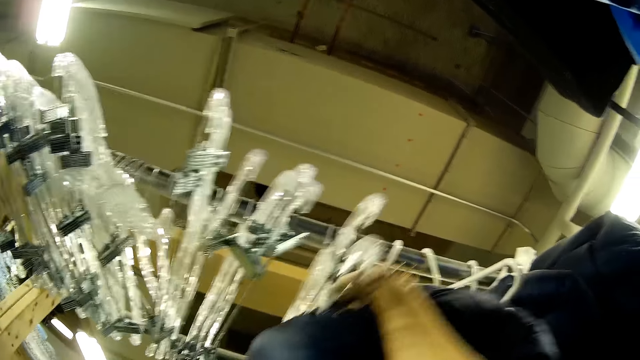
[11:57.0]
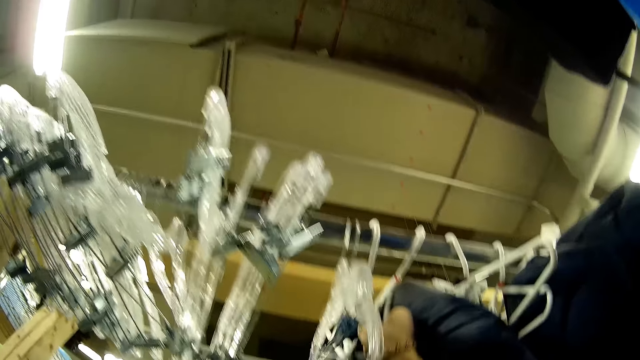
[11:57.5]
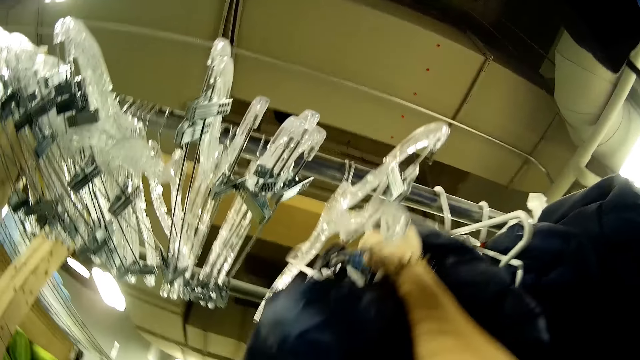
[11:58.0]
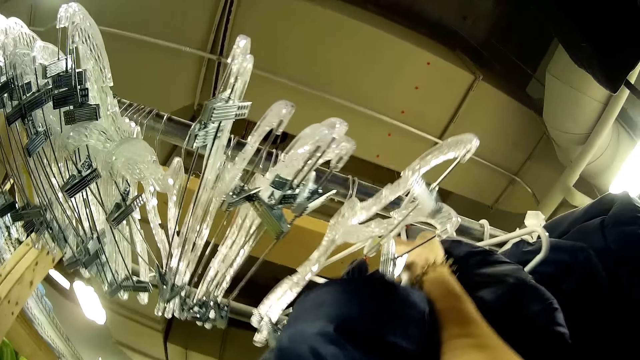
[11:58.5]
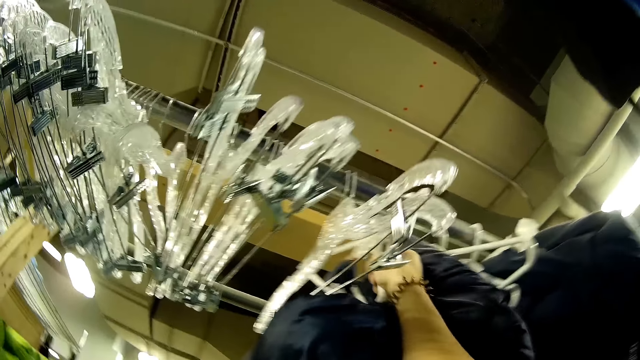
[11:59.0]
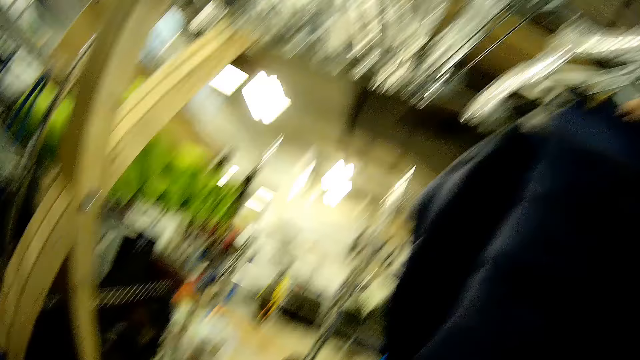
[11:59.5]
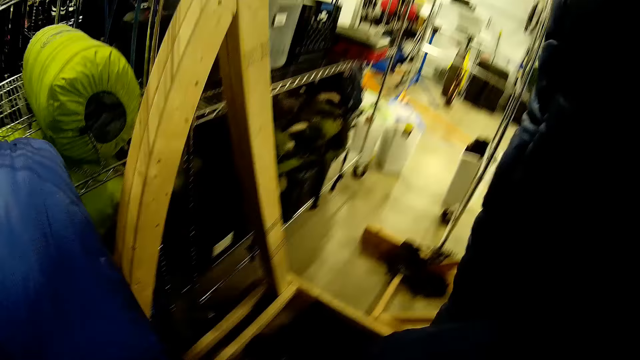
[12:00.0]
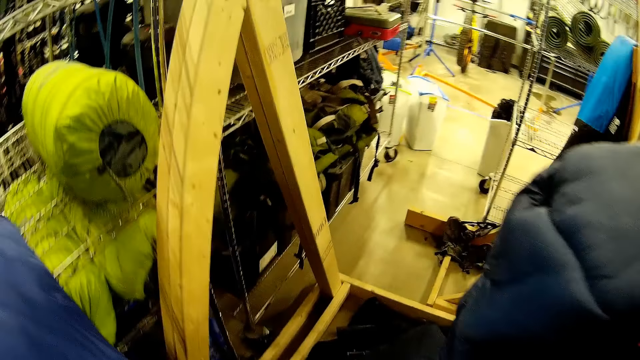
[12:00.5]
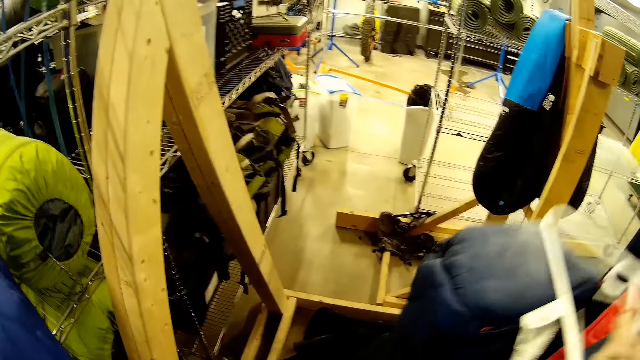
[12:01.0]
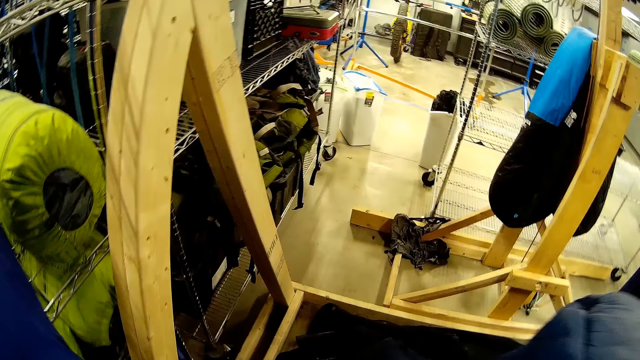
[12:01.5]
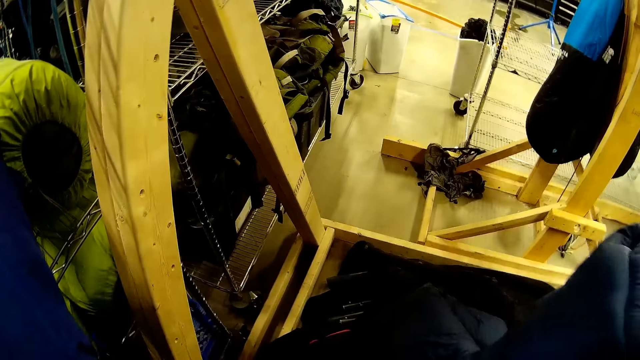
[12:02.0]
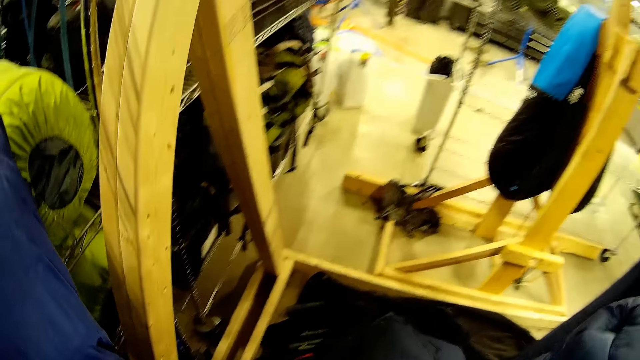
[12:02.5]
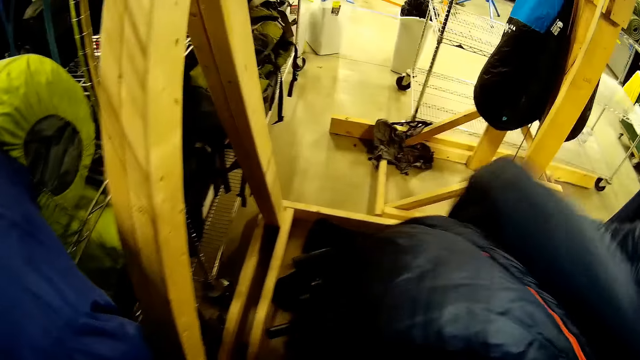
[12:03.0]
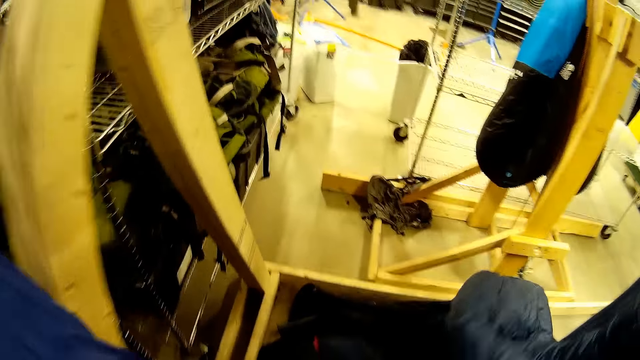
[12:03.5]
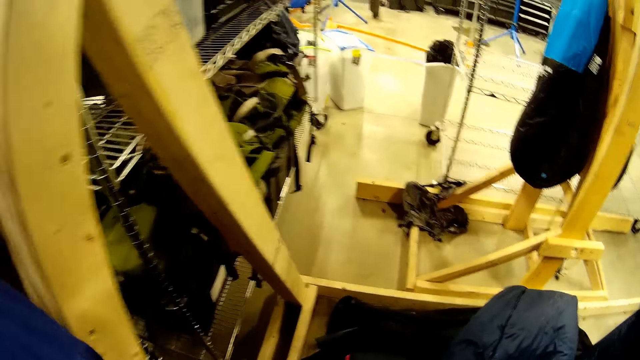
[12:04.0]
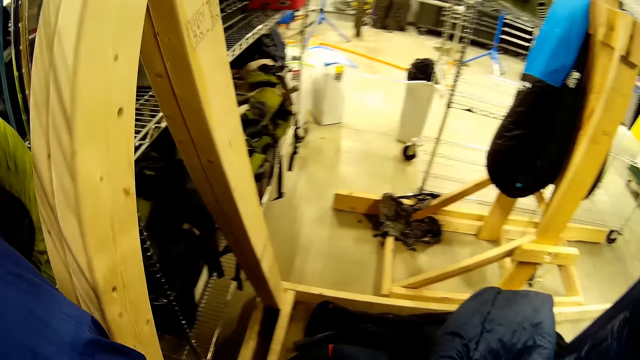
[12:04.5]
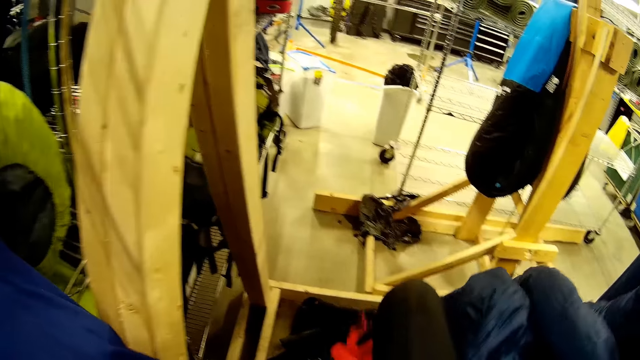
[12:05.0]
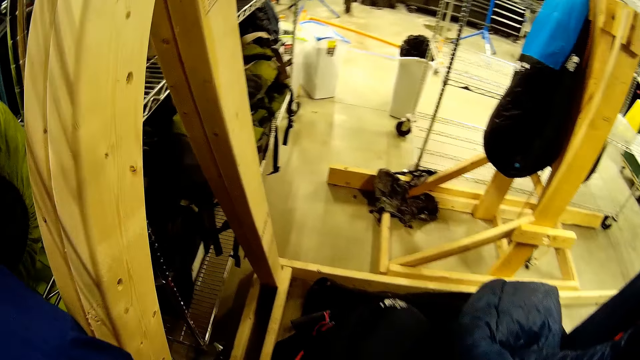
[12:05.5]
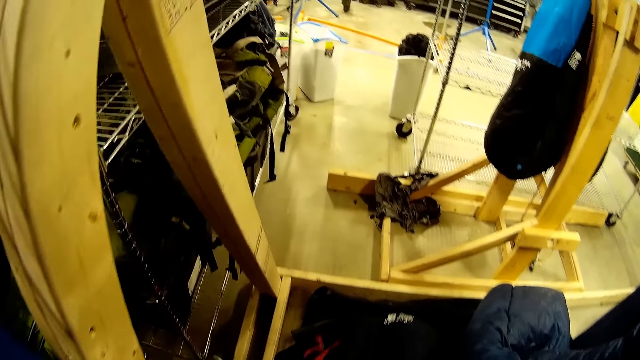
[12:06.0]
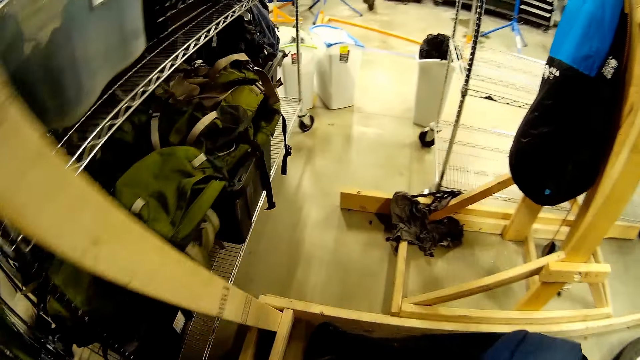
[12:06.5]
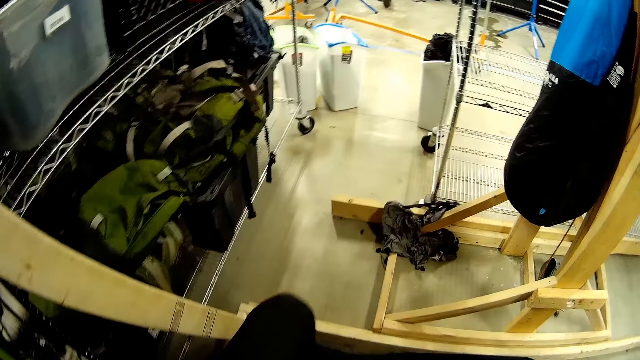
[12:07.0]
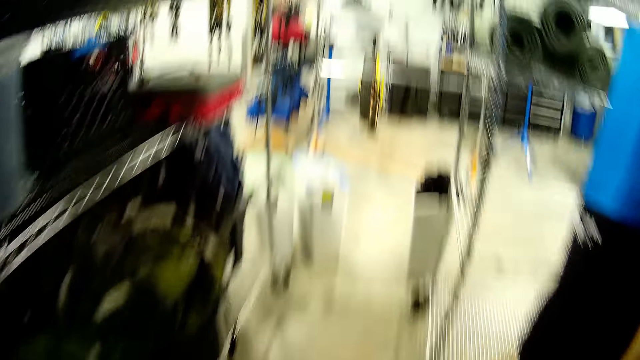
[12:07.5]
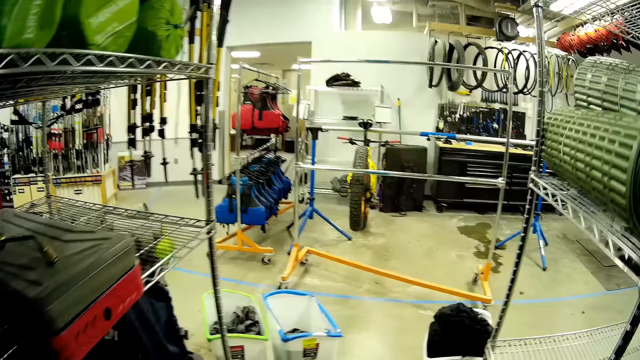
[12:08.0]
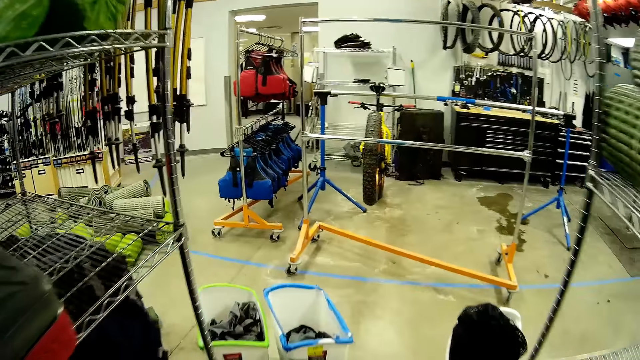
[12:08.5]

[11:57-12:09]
The camera wearer removes a camp bed with a hanger on the rack with her right hand.

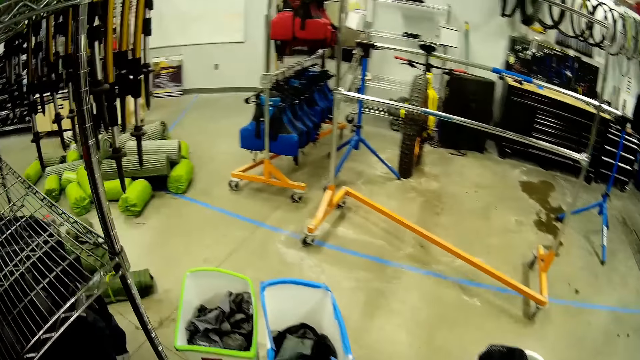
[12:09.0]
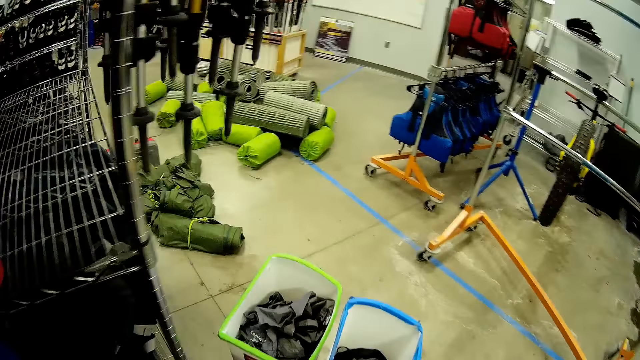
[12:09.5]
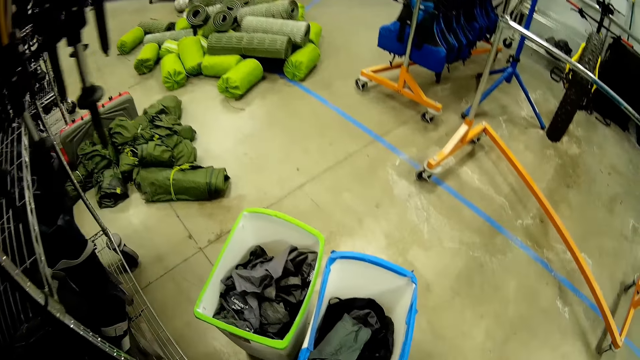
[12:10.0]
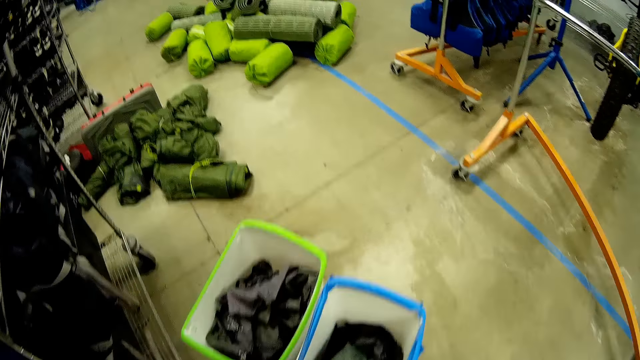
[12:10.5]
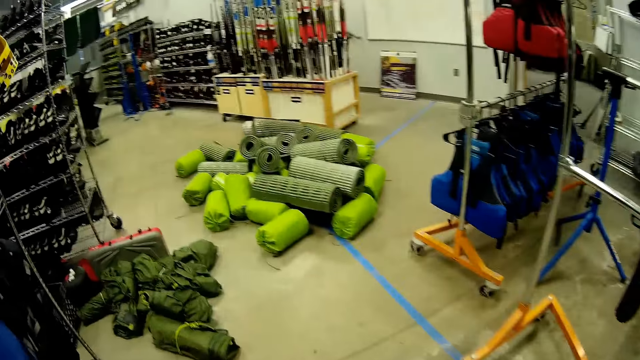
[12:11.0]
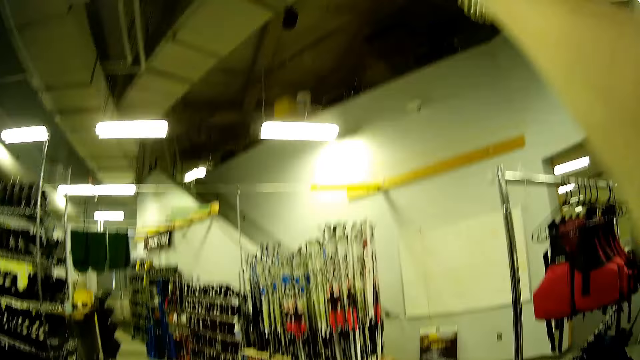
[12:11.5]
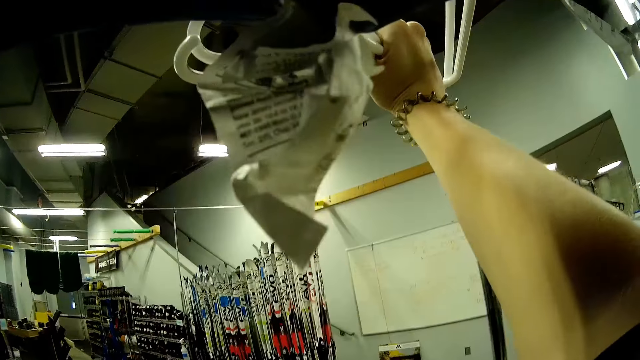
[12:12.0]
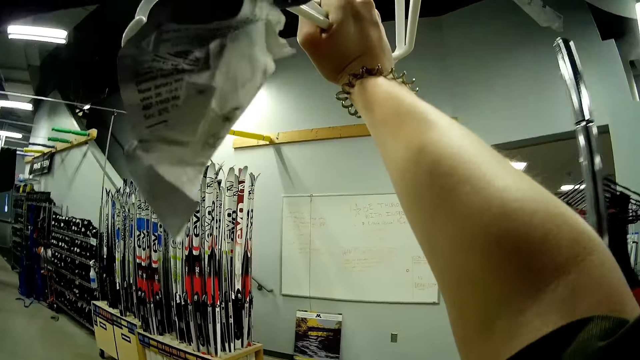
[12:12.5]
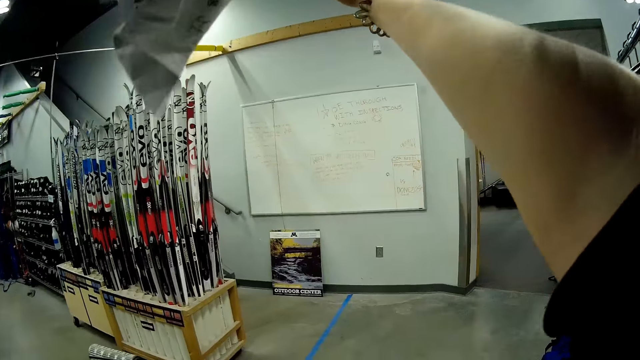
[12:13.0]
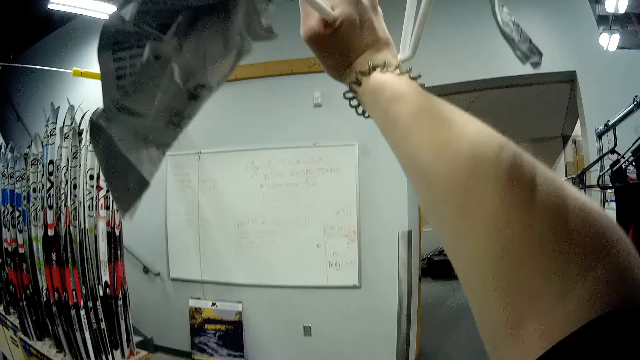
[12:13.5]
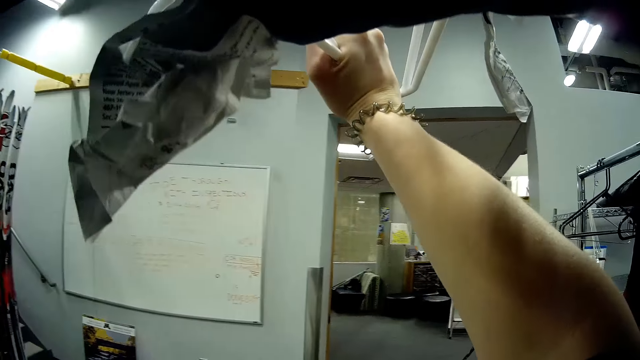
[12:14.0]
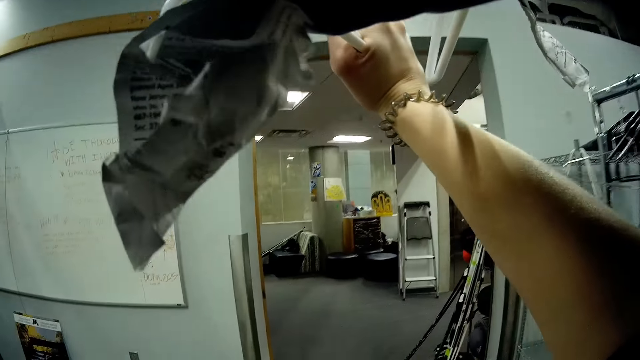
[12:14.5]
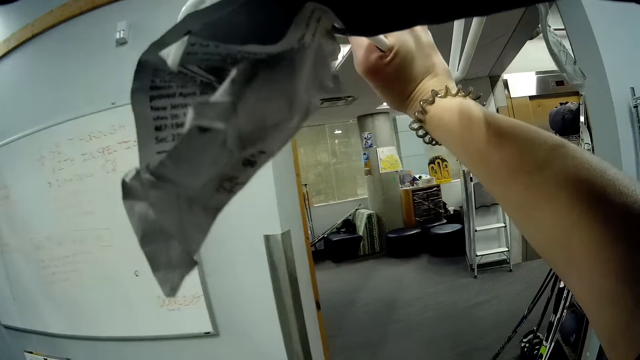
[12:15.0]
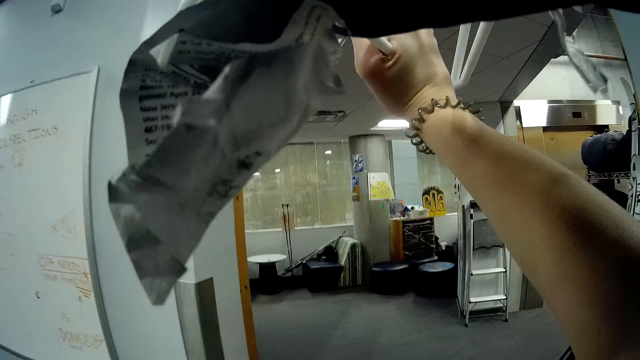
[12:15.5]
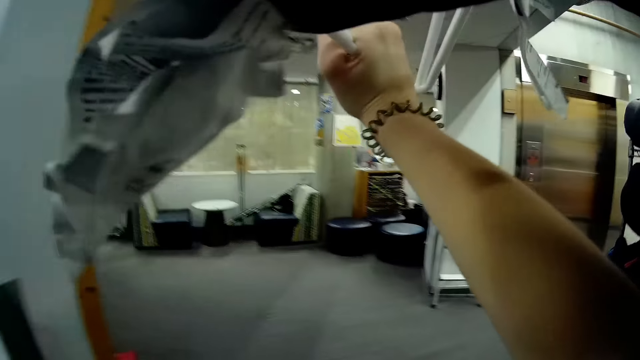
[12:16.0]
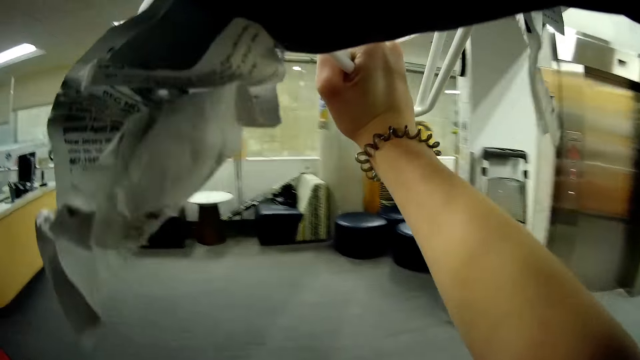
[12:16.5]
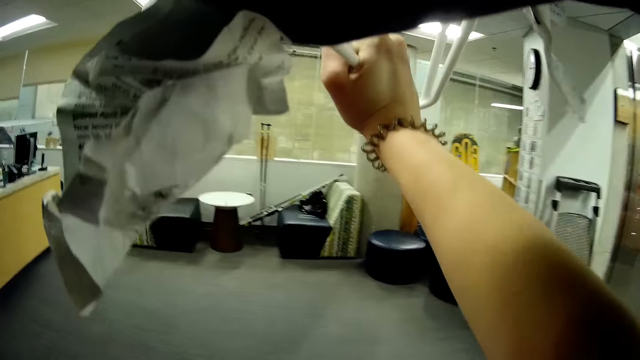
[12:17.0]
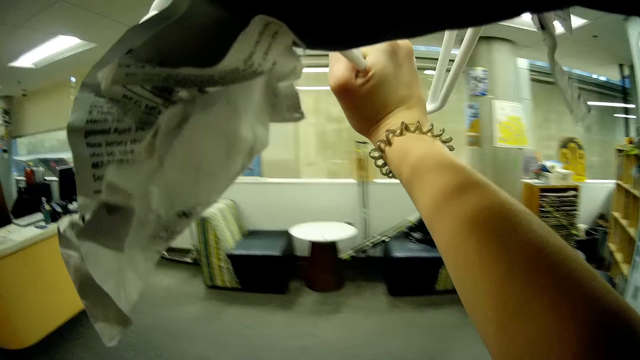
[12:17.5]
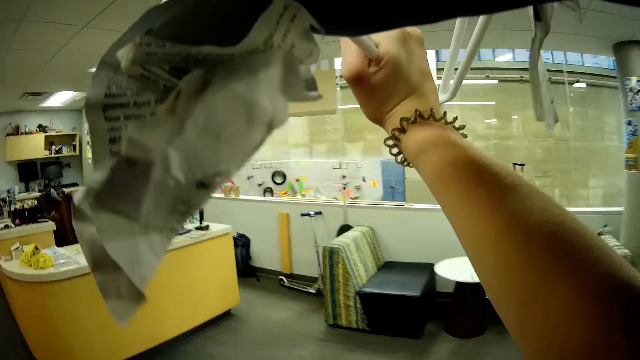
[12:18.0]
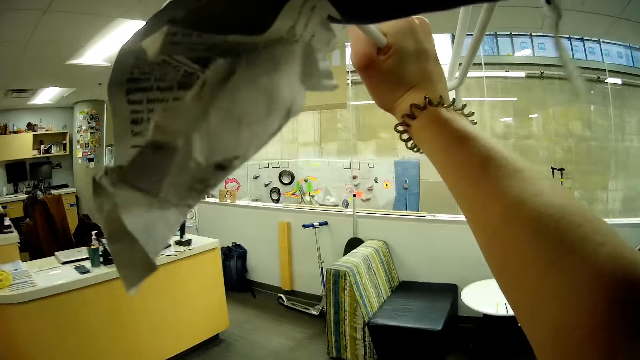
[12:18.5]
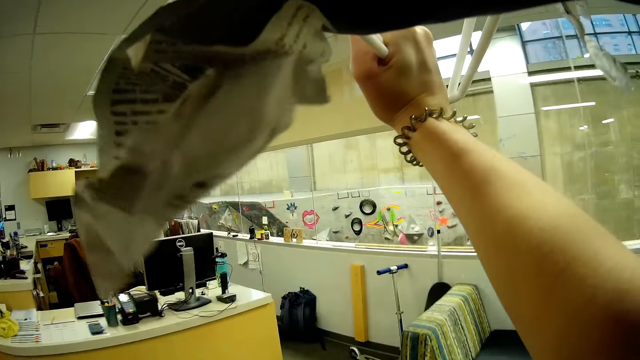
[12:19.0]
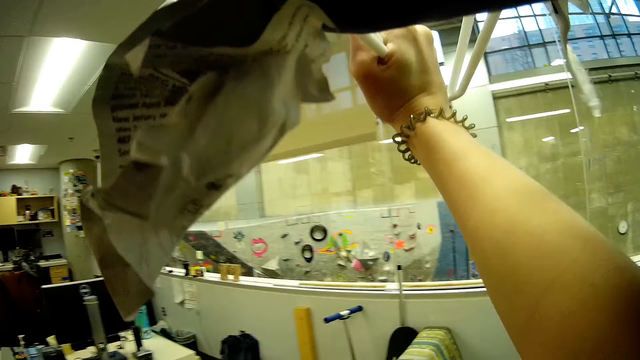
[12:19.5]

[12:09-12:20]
The camera wearer holds the hanger in his right hand. He walks.
